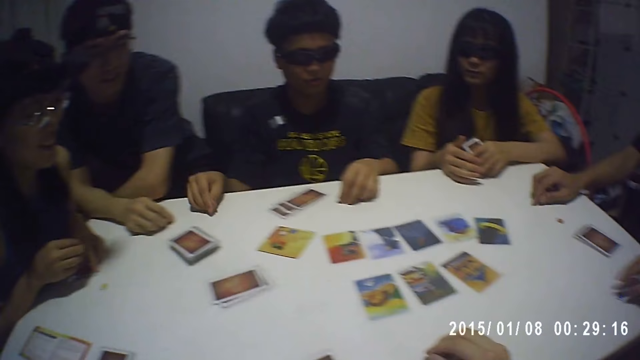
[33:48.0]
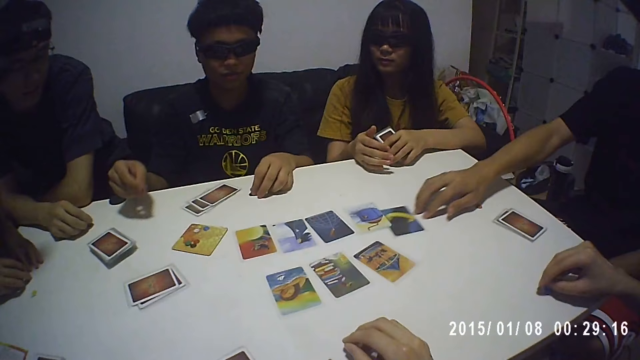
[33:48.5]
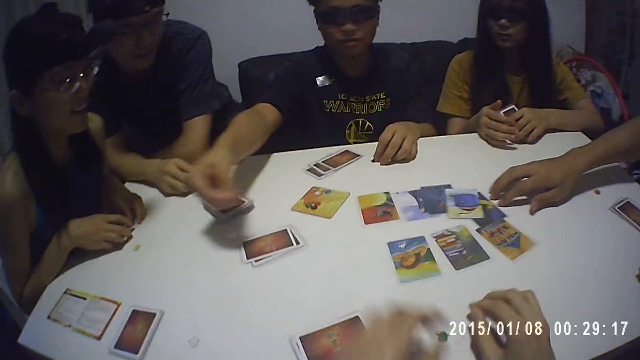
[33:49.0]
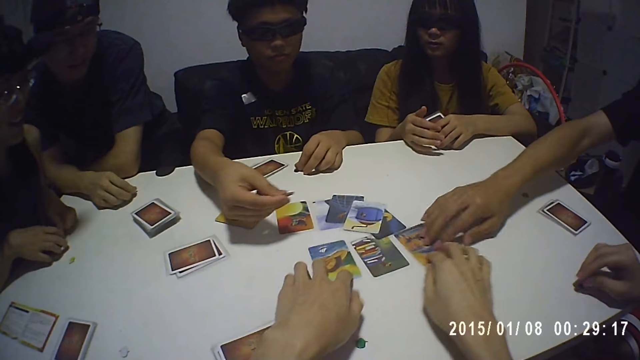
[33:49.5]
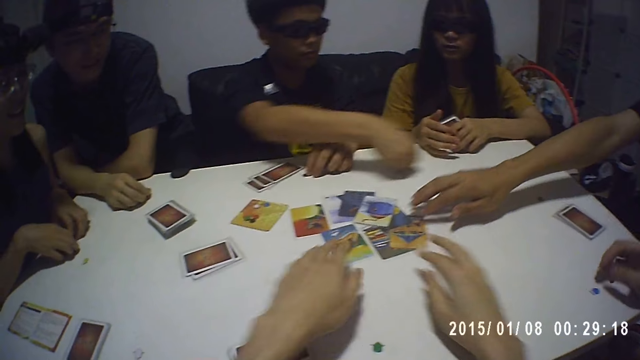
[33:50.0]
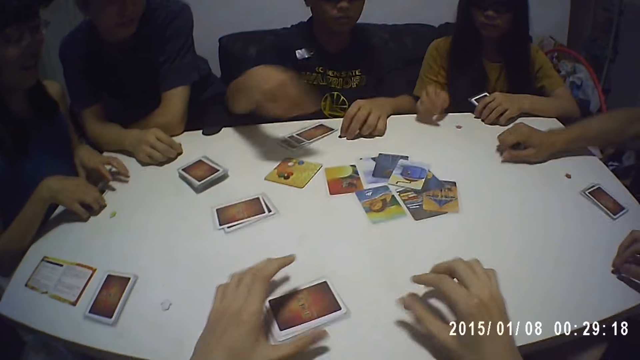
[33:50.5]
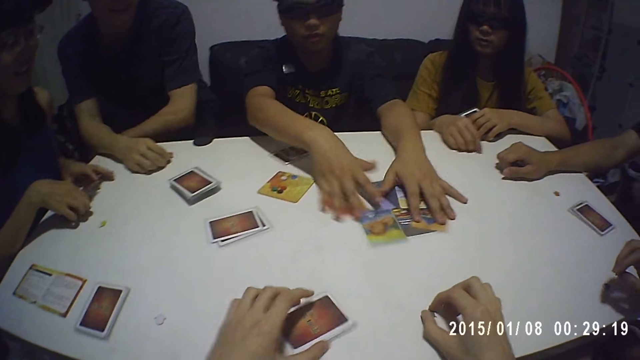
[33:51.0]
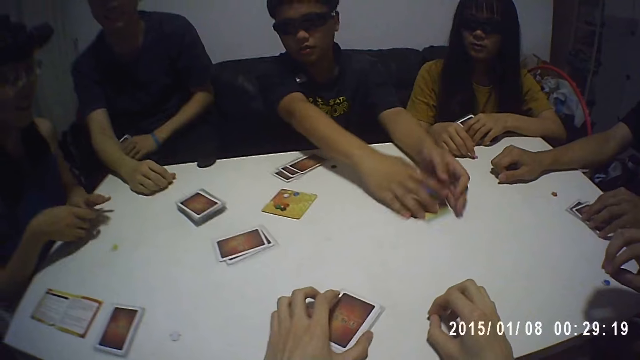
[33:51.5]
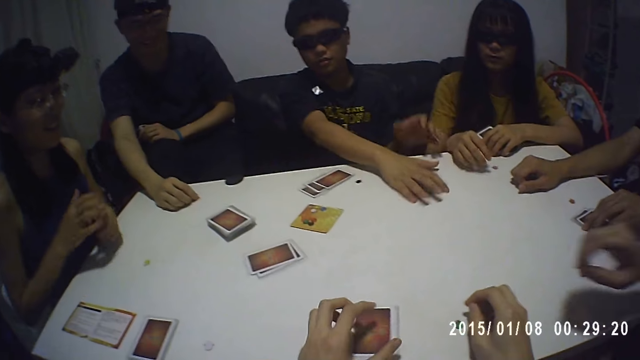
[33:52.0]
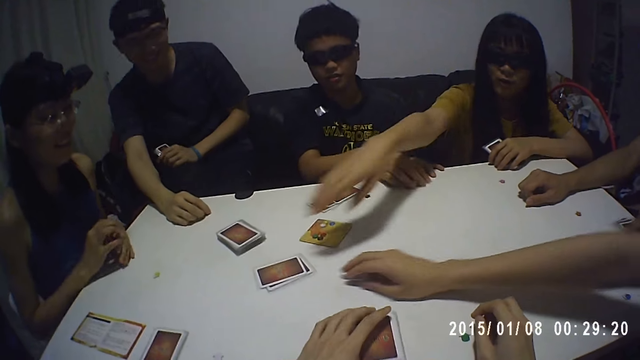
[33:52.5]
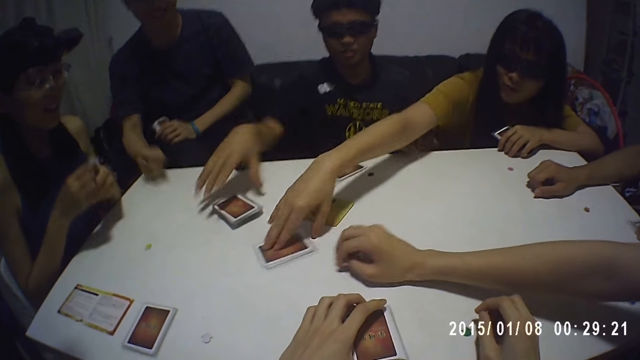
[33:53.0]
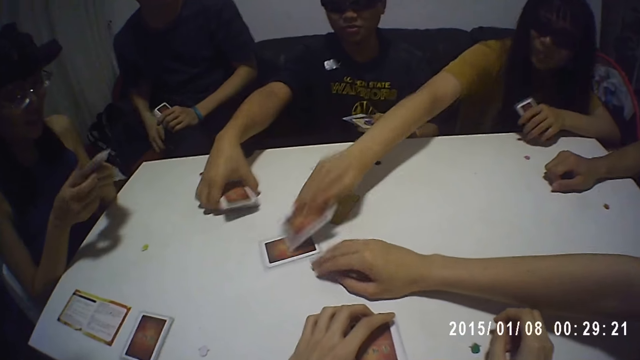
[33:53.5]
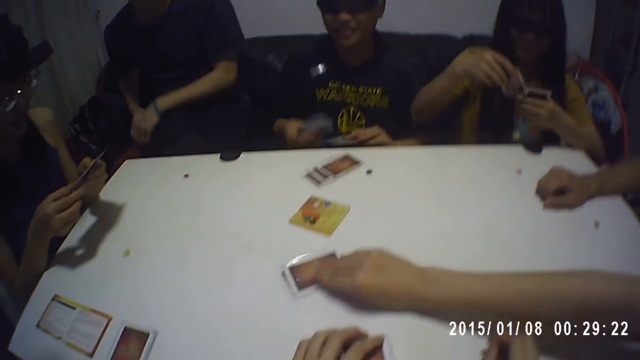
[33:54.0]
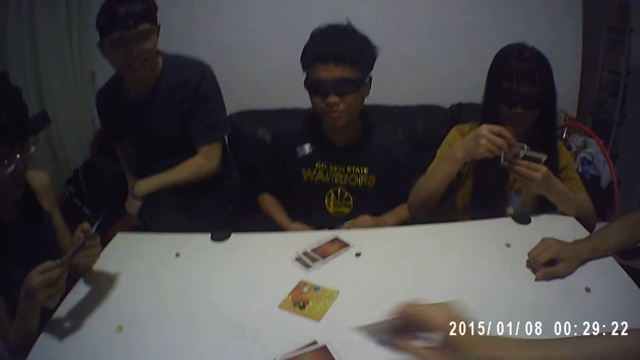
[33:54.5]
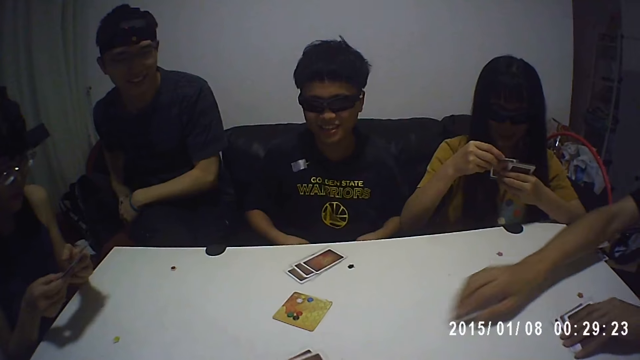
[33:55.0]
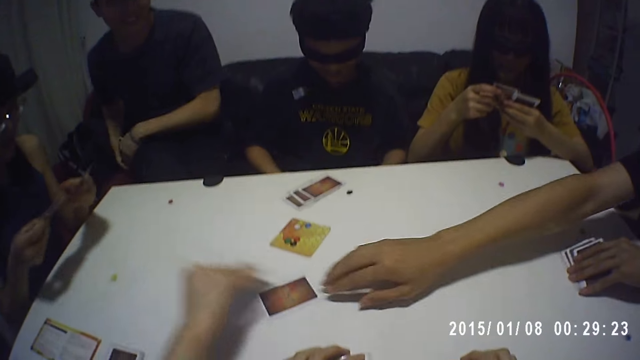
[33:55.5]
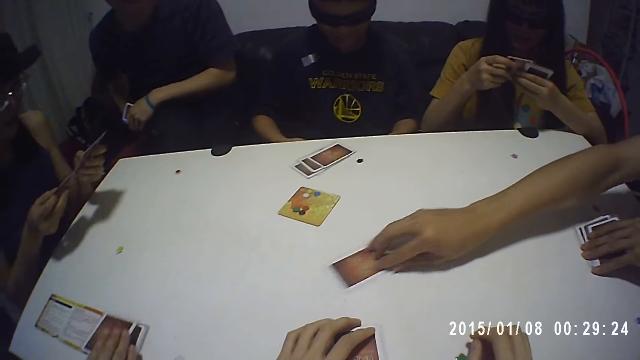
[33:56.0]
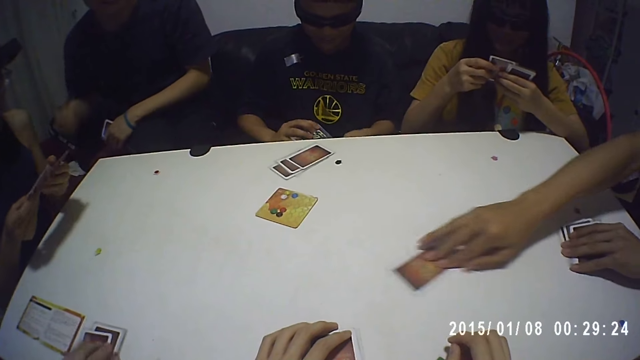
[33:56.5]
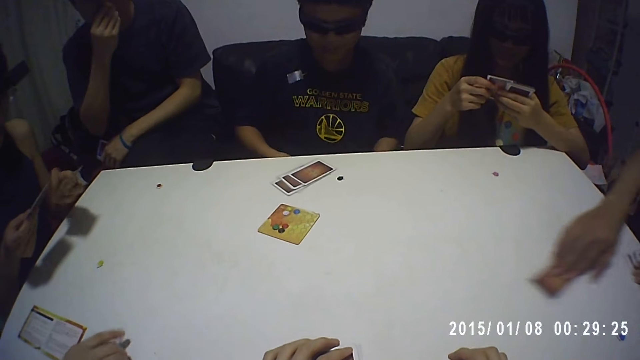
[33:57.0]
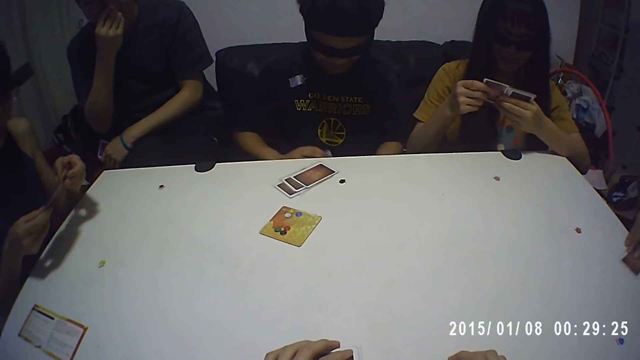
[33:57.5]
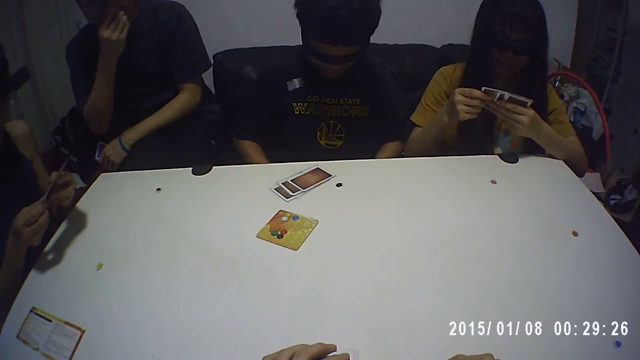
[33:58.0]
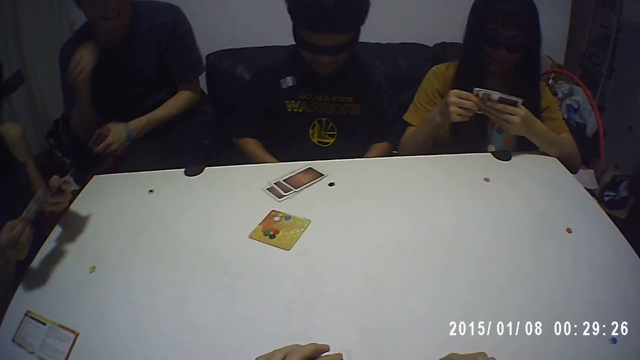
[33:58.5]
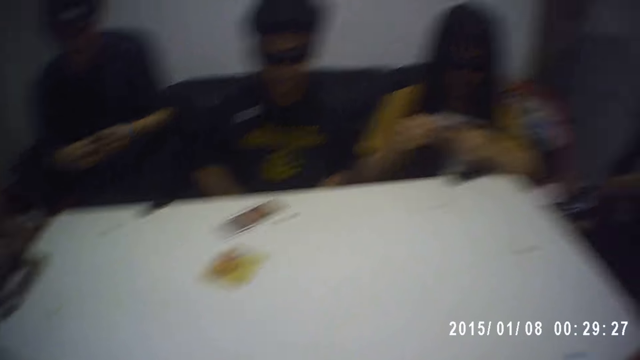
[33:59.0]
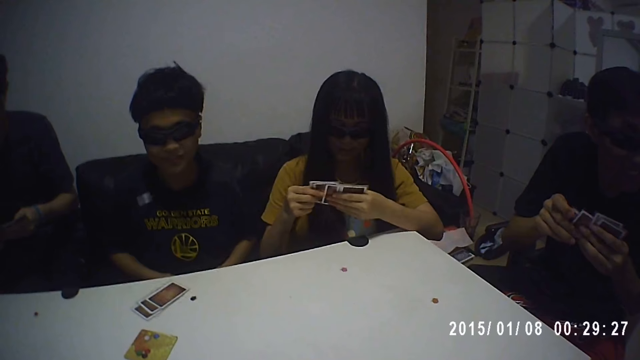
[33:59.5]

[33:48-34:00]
A man packs cards from the table with both hands. A woman picks a piece of card from the table with her right hand. The first man packs cards from the table with his right hand. Another man picks a piece of card from the table with his right hand. Another woman picks a piece of card from the table with her right hand. Another man picks a piece of card from the table with his right hand.

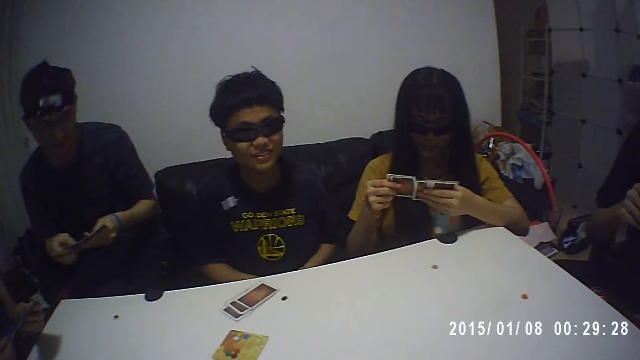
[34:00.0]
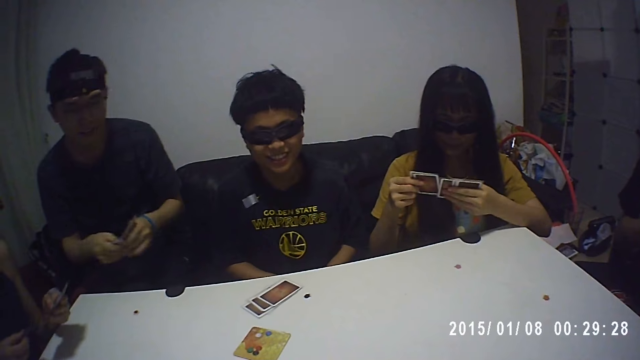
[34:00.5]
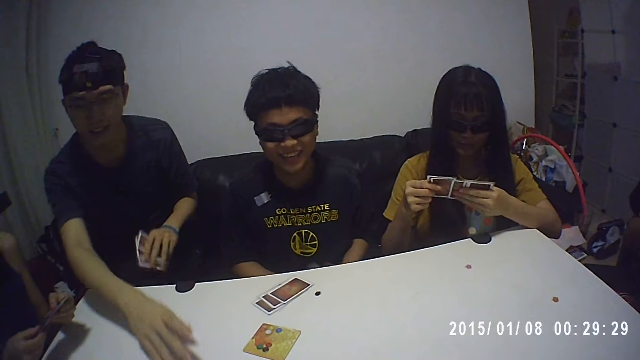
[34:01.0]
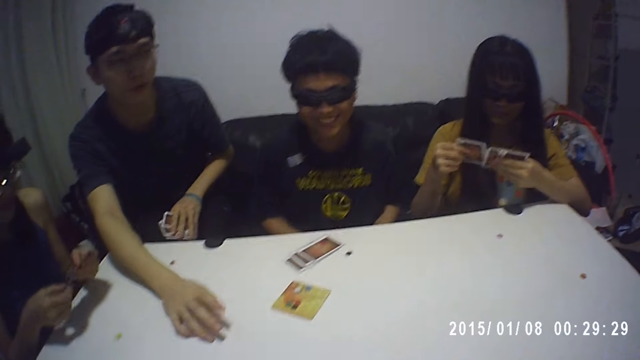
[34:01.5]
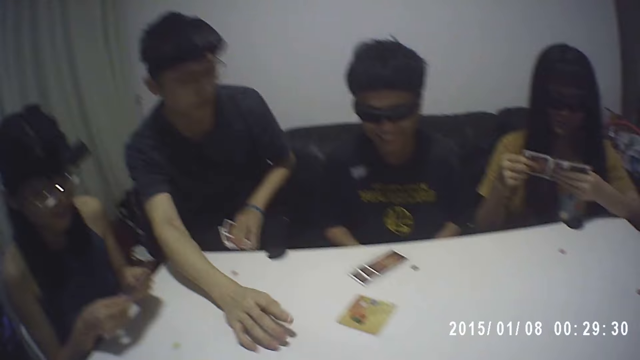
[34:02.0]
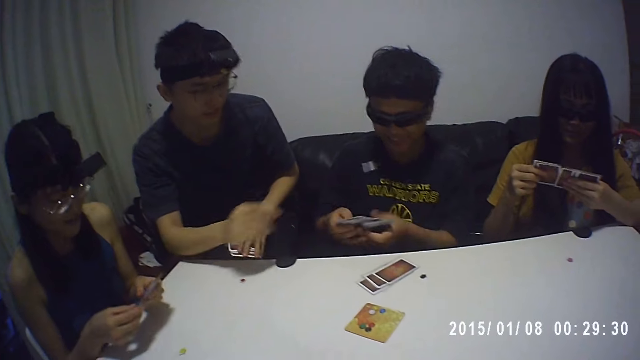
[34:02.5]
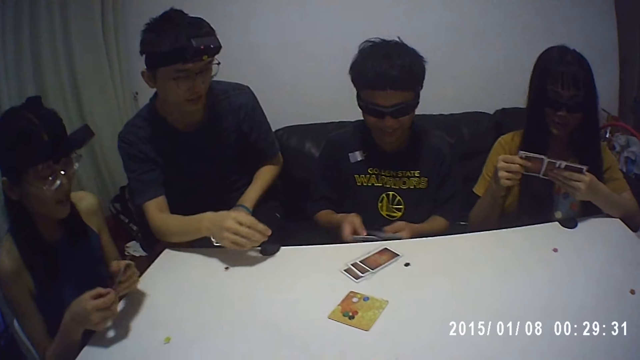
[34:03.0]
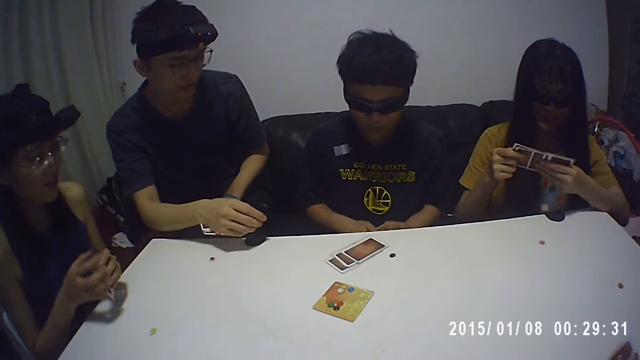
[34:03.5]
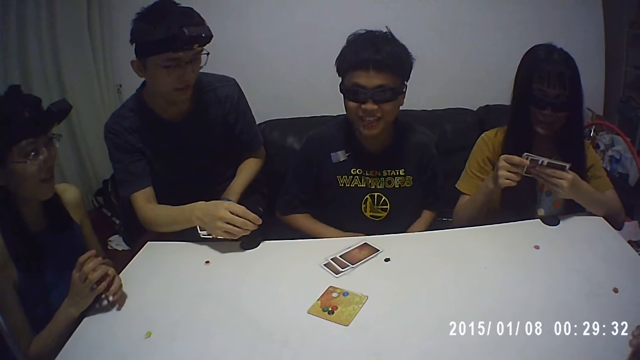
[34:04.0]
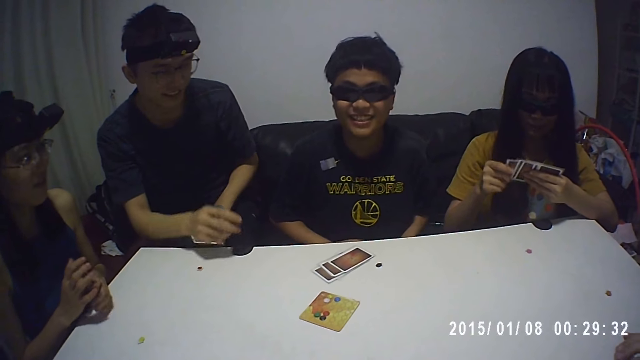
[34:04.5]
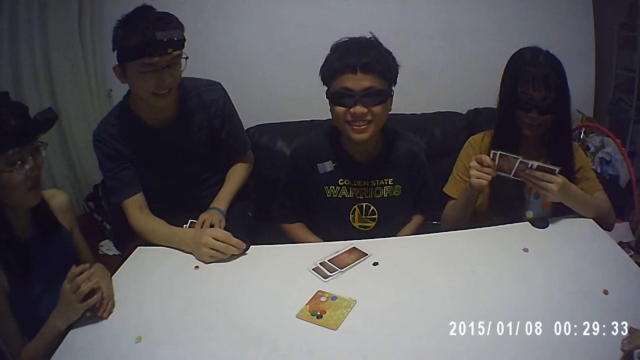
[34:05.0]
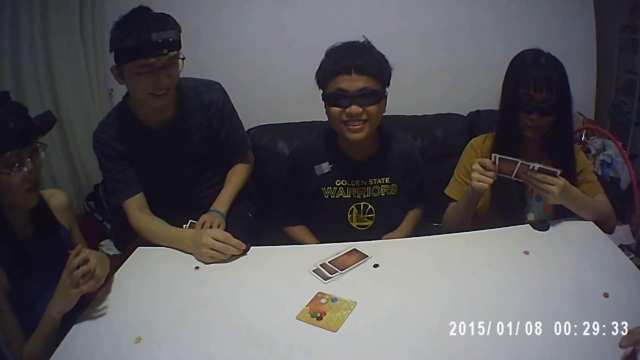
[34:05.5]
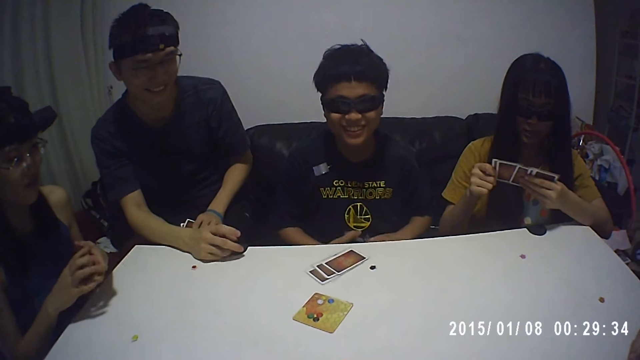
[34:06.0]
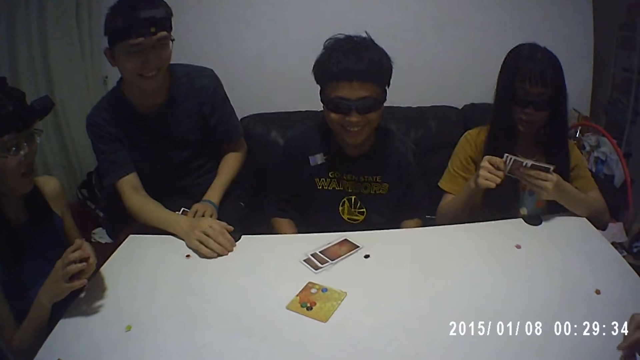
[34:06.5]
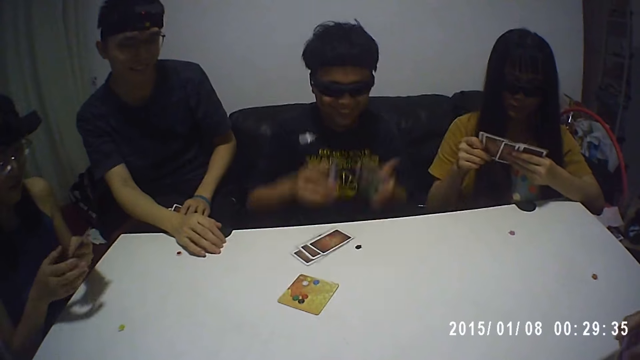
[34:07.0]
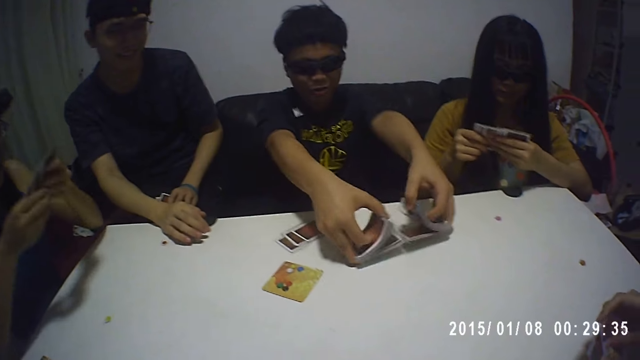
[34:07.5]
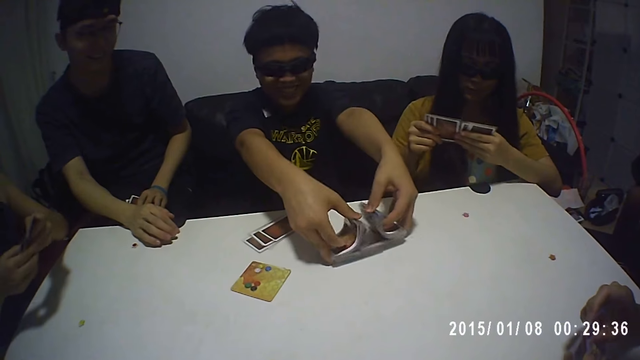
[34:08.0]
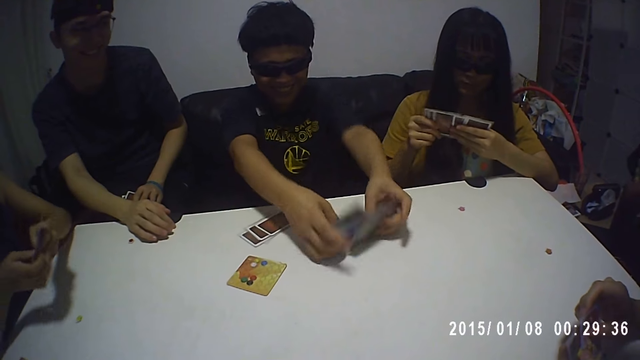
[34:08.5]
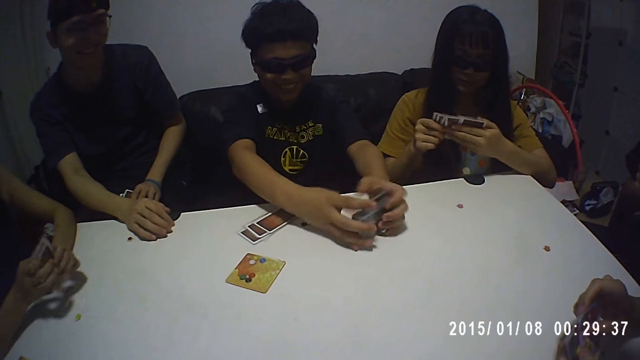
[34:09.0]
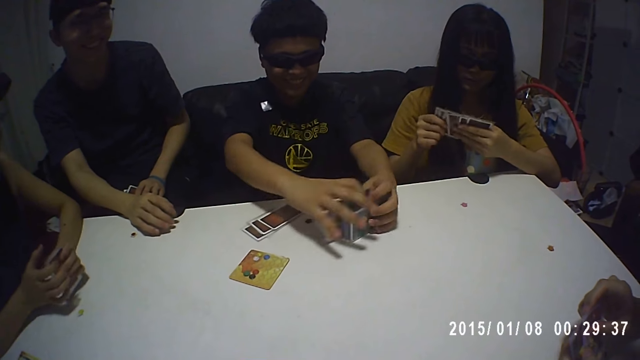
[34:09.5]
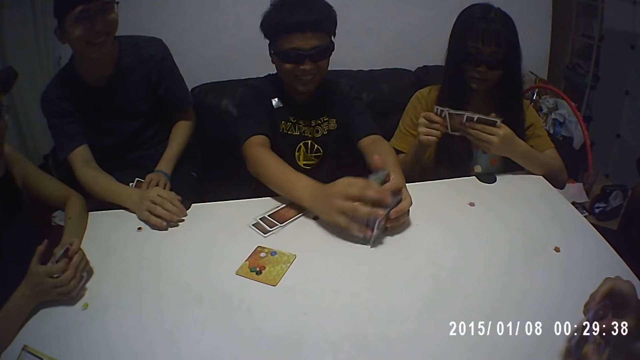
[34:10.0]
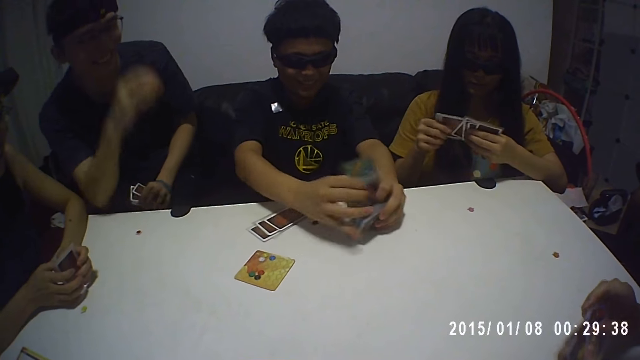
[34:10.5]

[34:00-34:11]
A man shuffles the cards on the table with both hands. A woman shuffles her cards with both hands.
